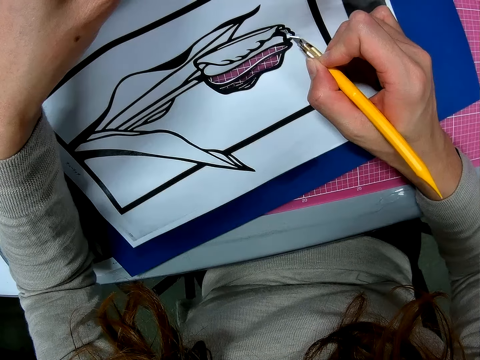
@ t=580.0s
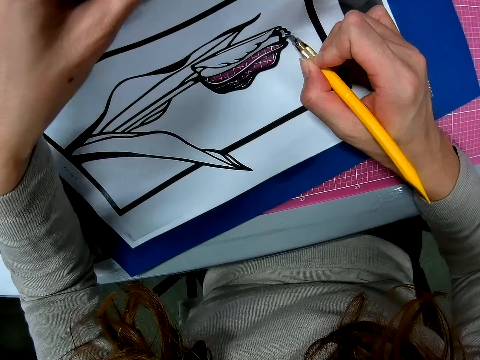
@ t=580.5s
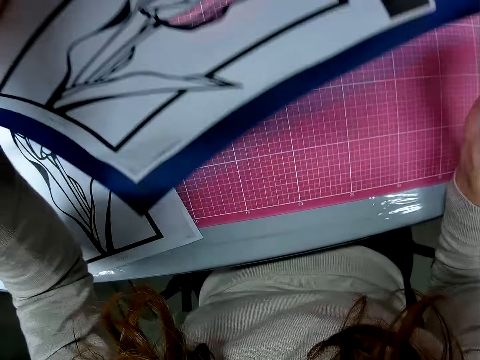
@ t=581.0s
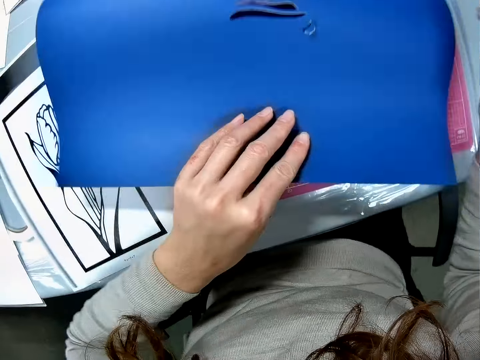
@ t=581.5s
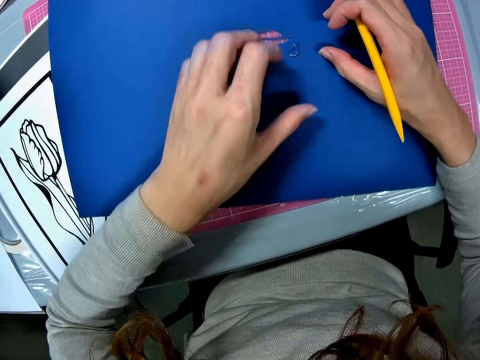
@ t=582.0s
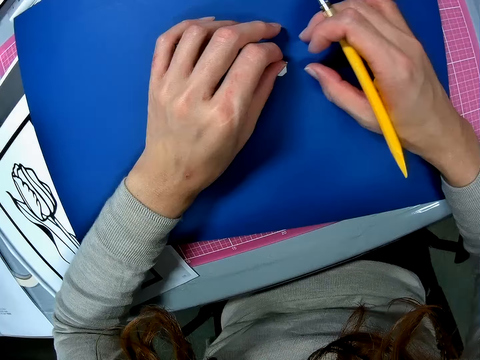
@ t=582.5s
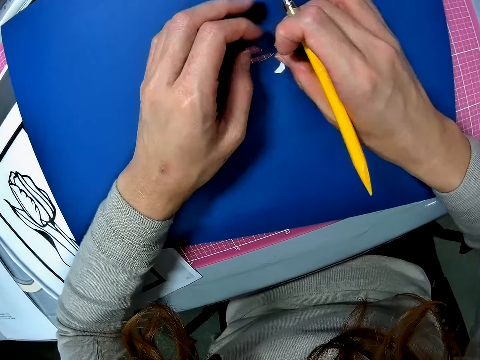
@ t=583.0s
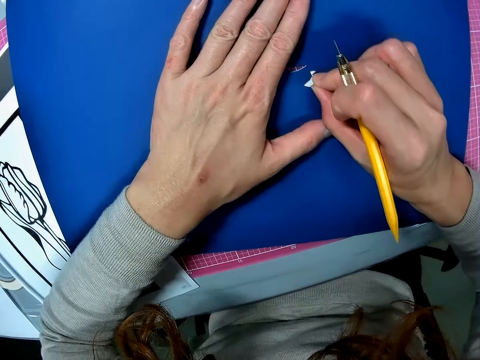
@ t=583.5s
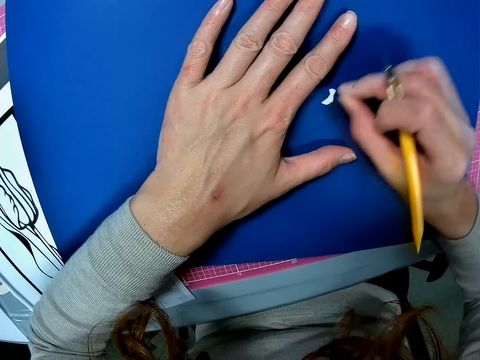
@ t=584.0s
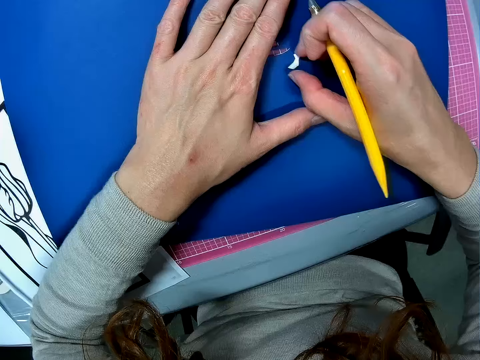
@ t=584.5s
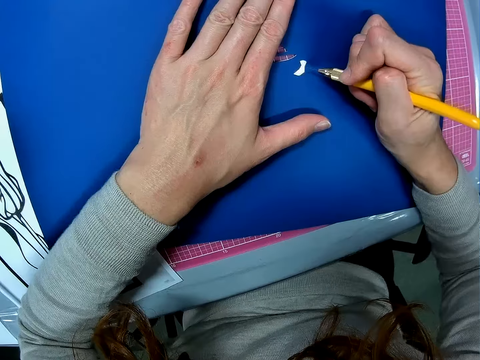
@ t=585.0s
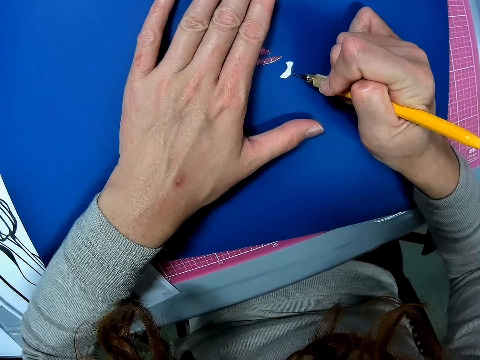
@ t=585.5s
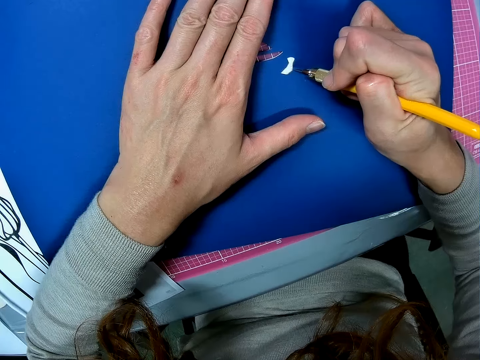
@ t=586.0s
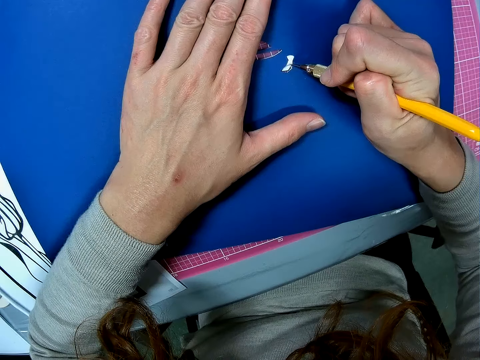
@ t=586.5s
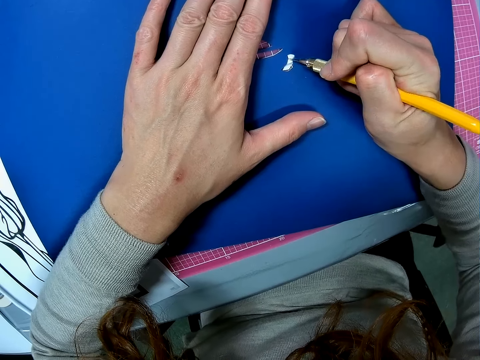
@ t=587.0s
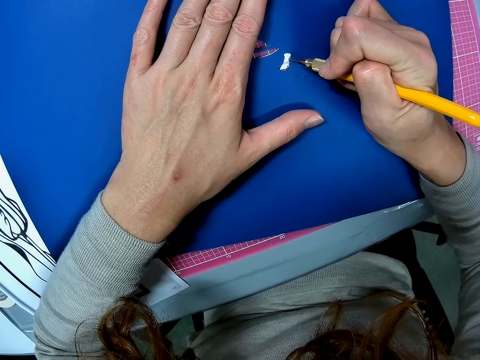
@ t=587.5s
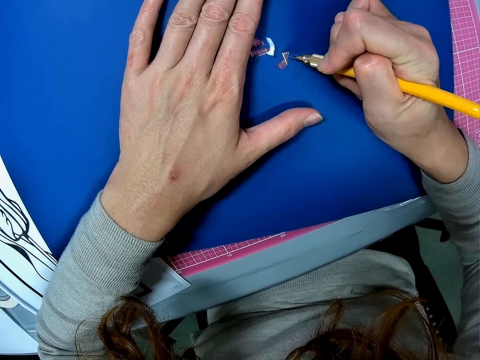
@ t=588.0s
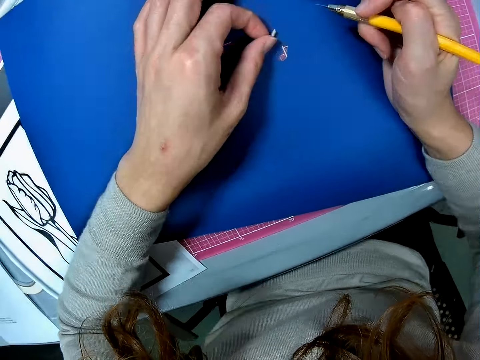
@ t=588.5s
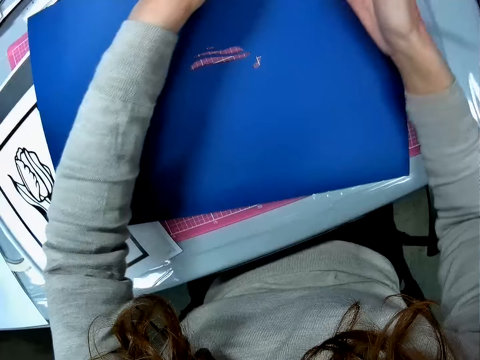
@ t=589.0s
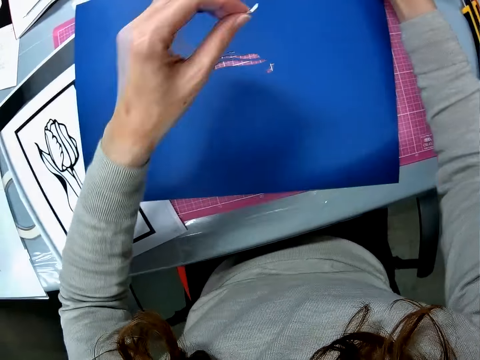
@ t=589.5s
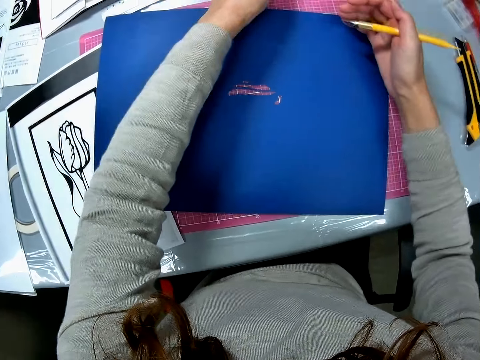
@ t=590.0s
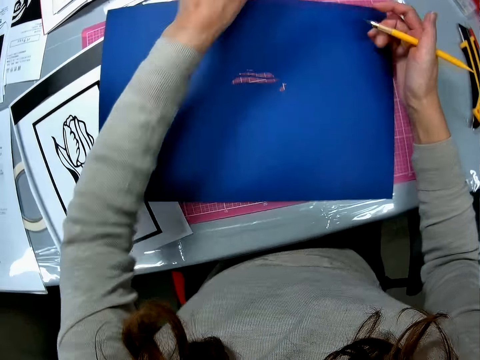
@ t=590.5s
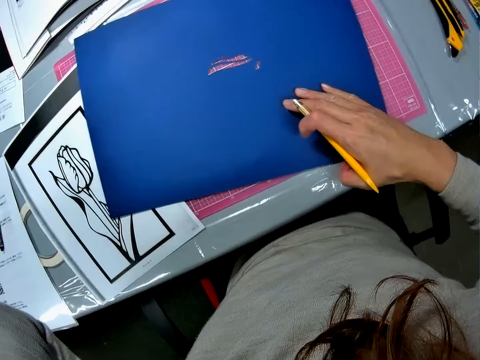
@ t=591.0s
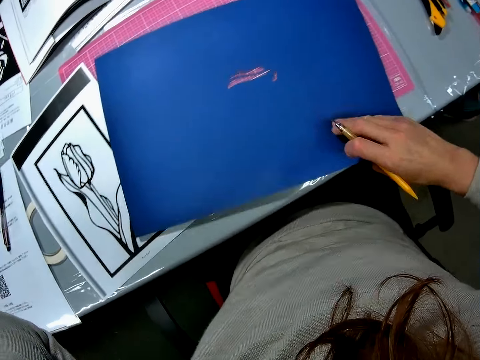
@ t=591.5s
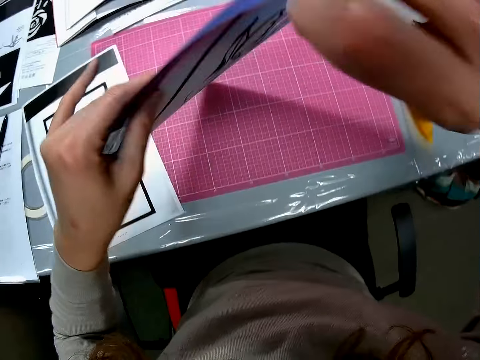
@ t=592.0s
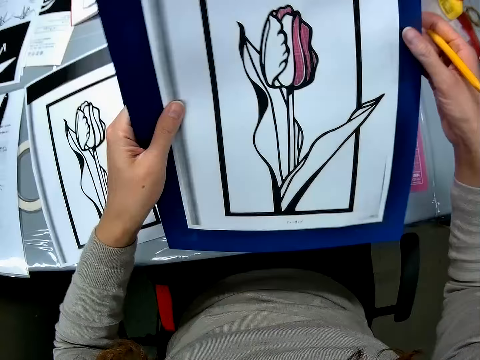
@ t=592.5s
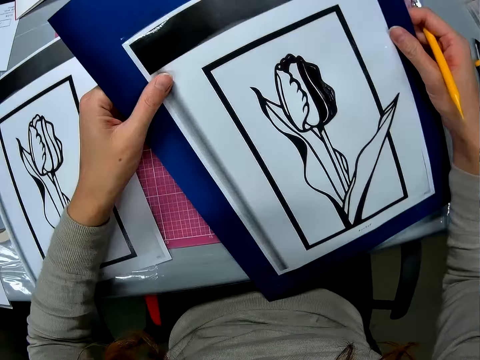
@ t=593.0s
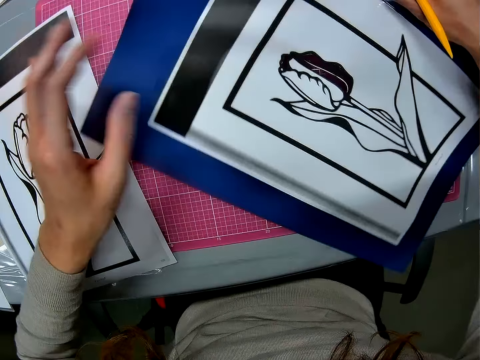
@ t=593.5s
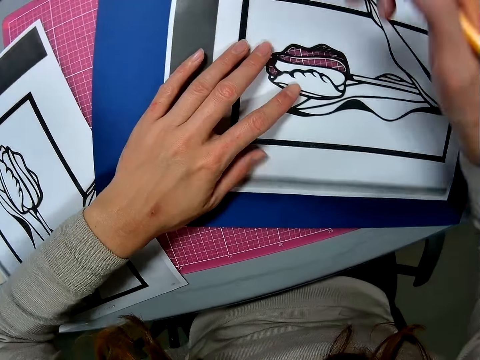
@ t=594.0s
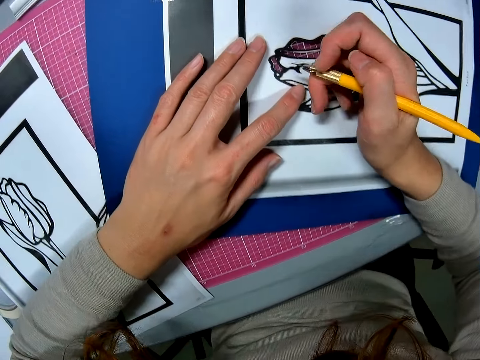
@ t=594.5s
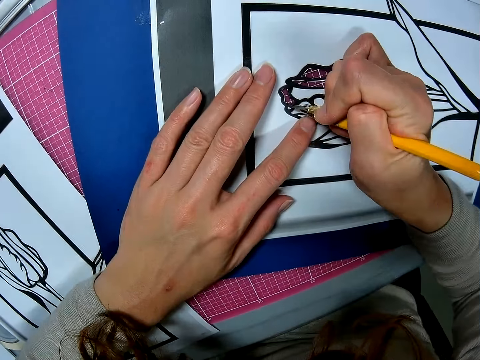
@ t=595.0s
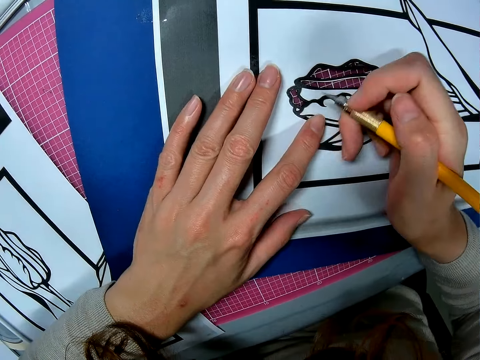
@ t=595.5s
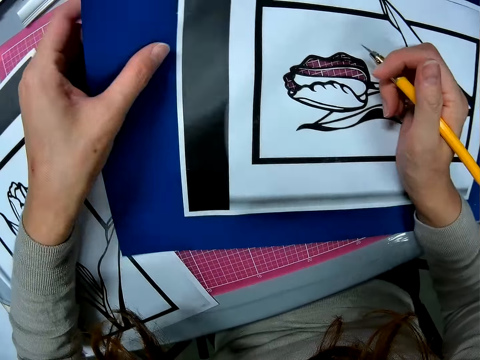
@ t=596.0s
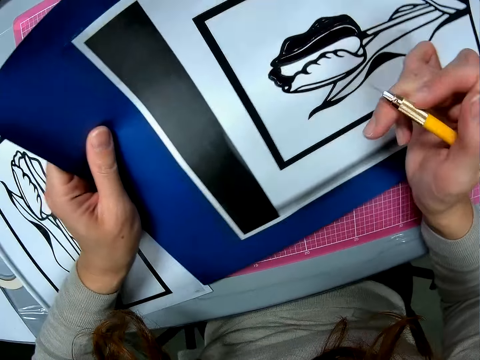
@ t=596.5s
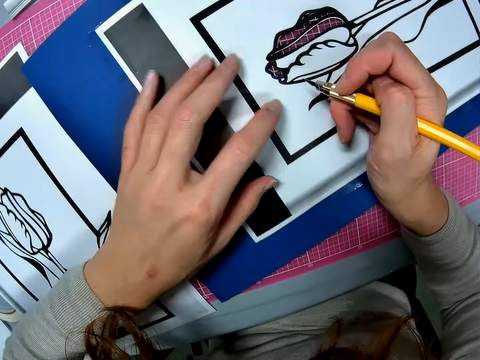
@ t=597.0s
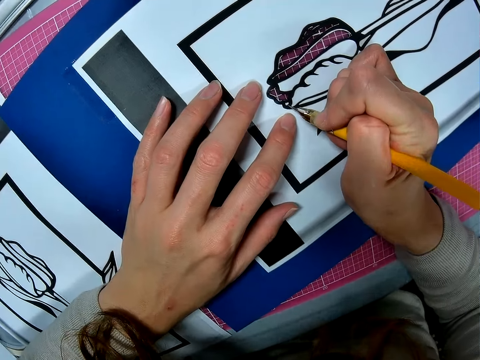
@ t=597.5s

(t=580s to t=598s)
The camera wearer turns the paper on the table. She removes the pieces of paper or cut piece with her hand. She removes the cut piece with a pen knife. She continues cutting the paper with the scalpel. She throws the cut piece and removes the pieces of paper with her hand. She turns the paper on the table. She puts the drawing on the table and continues cutting the paper with the scalpel. She lifts the paper, keeps the paper on the table and adjusts the paper on the table.

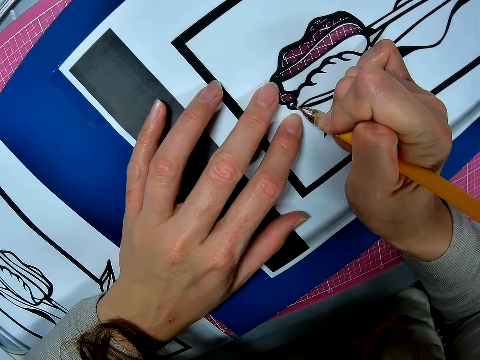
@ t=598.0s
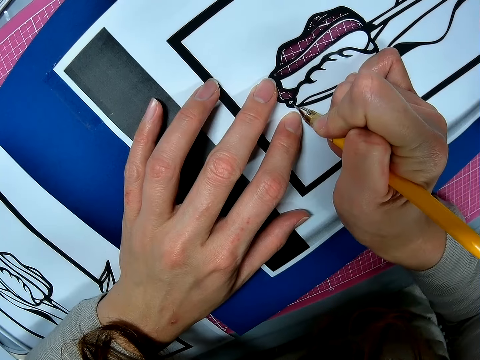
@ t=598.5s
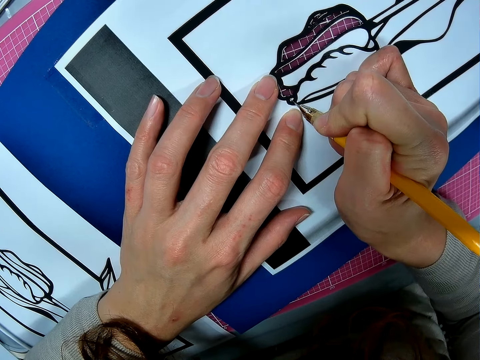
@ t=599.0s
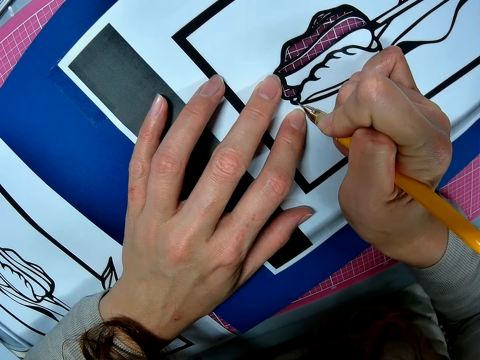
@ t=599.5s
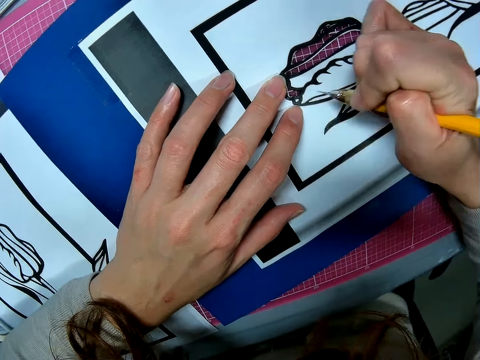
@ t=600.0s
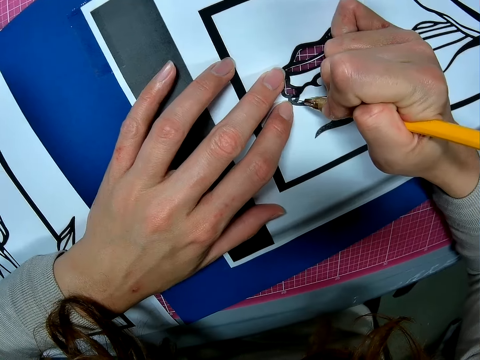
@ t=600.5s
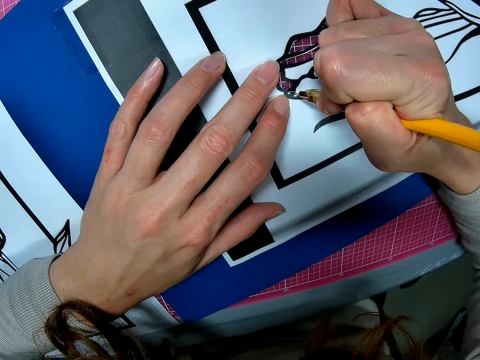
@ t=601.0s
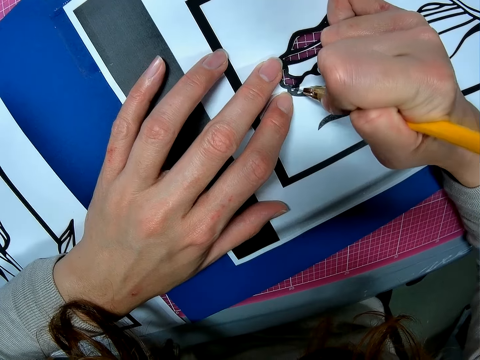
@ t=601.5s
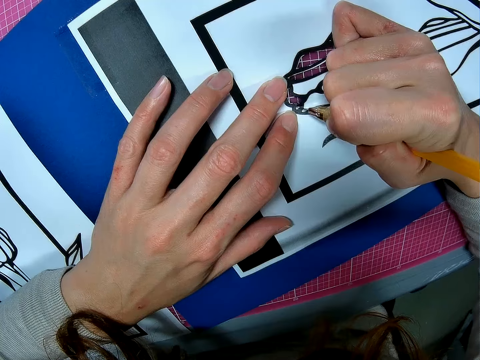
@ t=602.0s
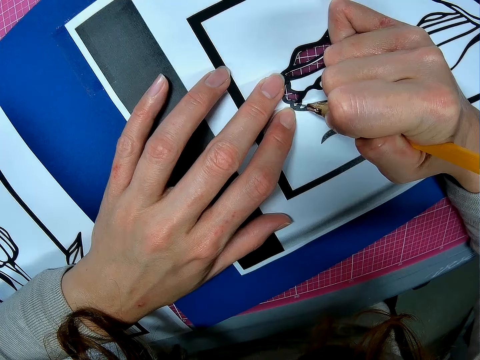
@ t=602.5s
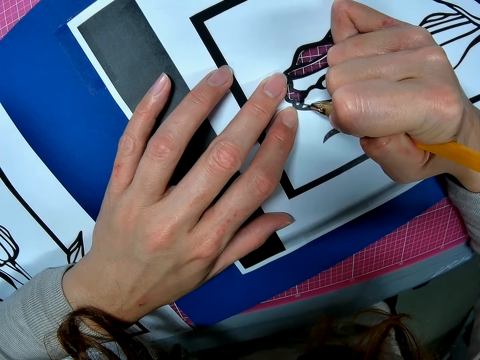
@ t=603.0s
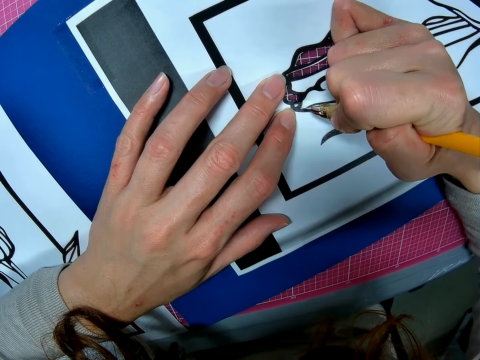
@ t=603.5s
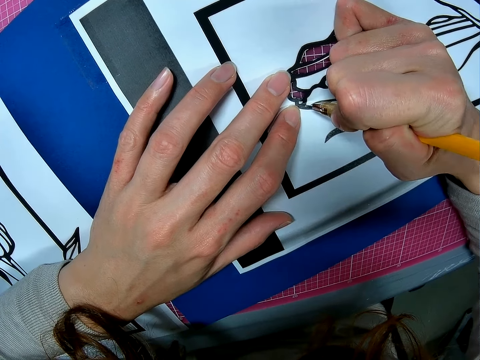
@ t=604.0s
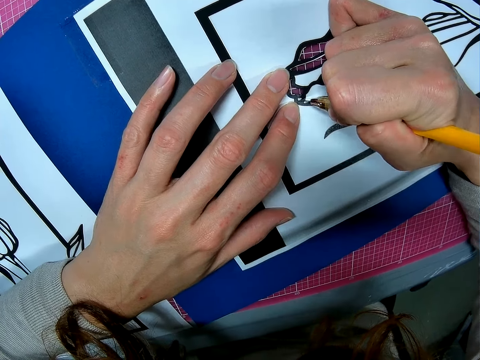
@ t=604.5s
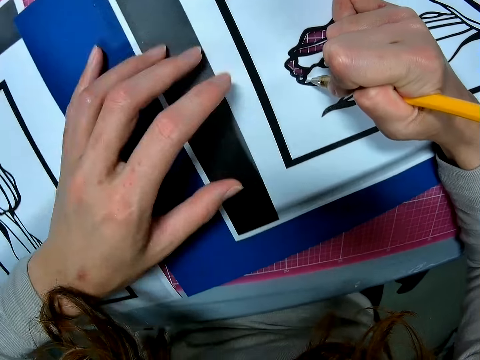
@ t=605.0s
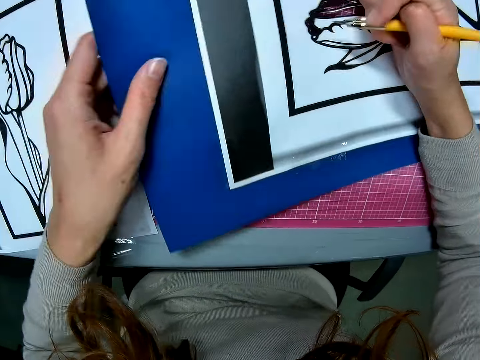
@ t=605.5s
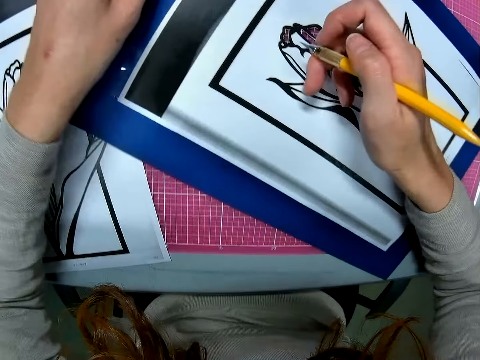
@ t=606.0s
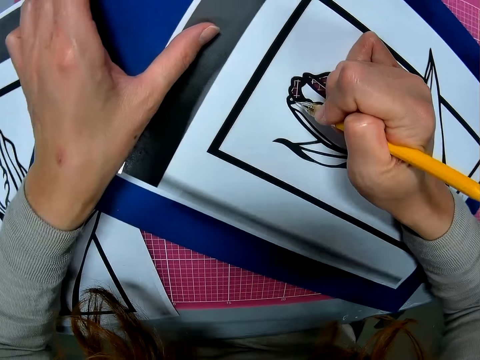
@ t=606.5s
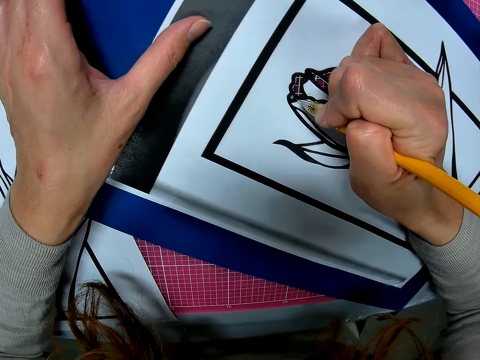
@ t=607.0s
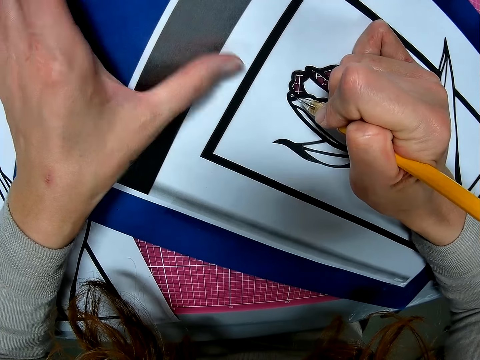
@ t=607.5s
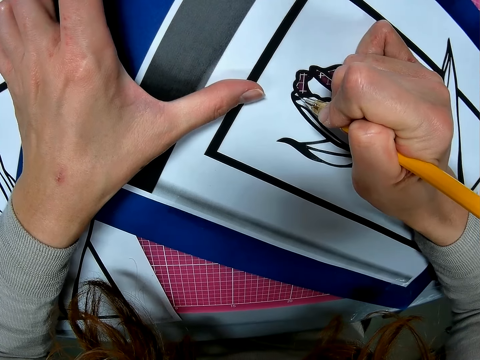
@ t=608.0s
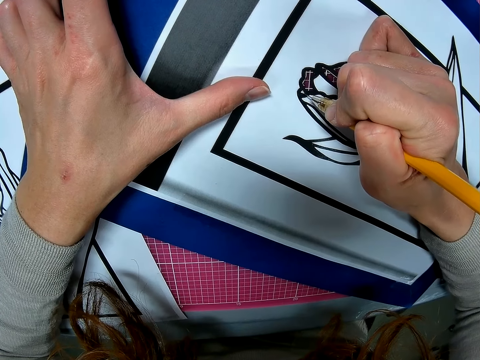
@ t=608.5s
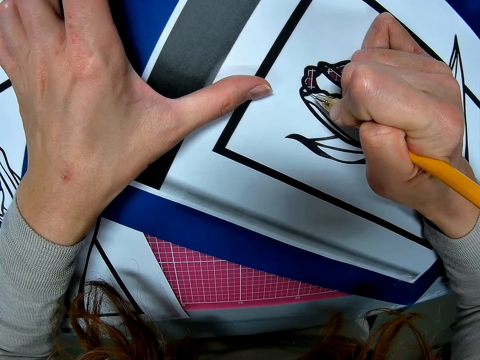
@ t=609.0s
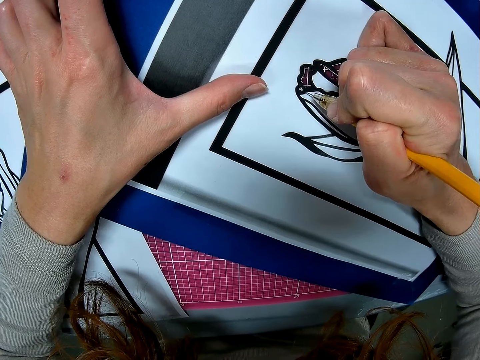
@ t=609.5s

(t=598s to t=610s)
The camera wearer continues cutting the paper with the scalpel. They adjust the paper on the table and turn the paper. They continue cutting the paper with the scalpel.
